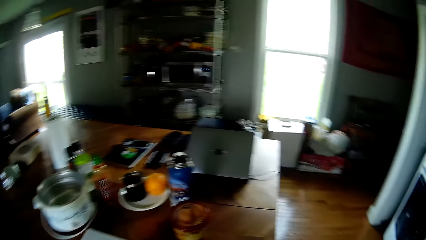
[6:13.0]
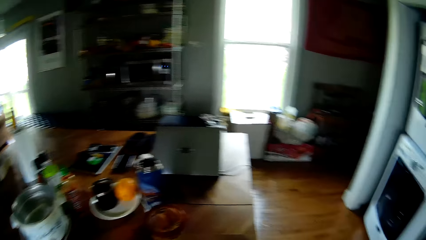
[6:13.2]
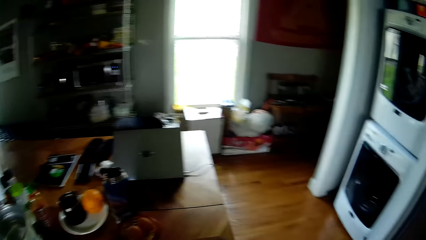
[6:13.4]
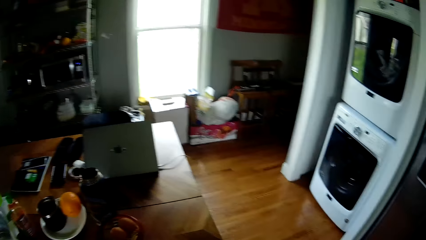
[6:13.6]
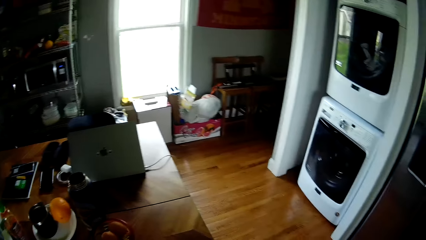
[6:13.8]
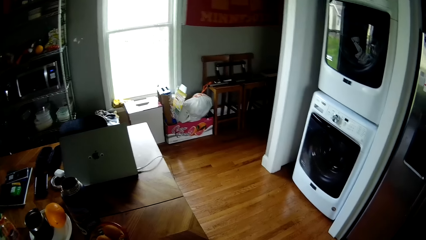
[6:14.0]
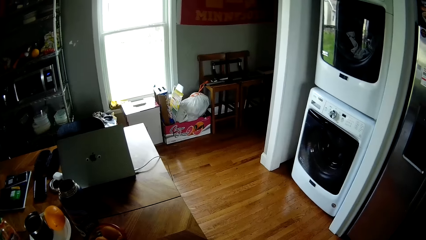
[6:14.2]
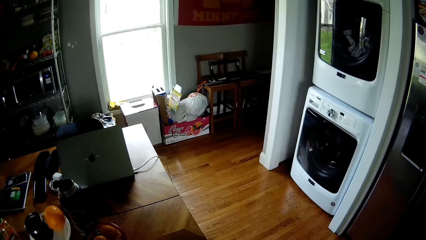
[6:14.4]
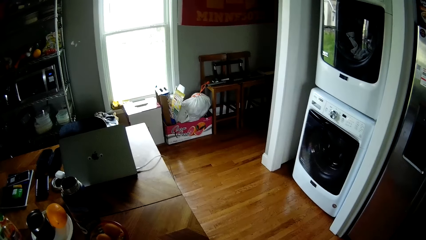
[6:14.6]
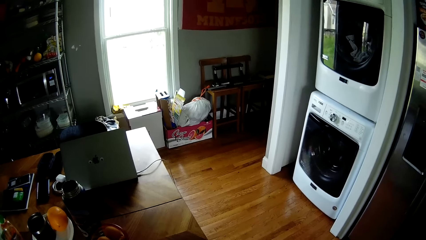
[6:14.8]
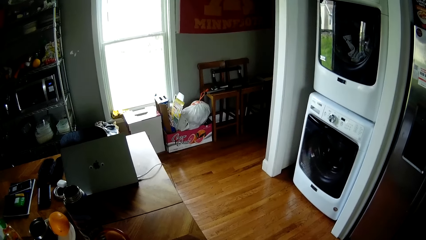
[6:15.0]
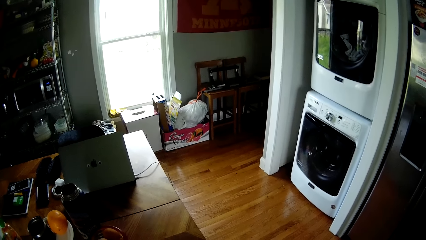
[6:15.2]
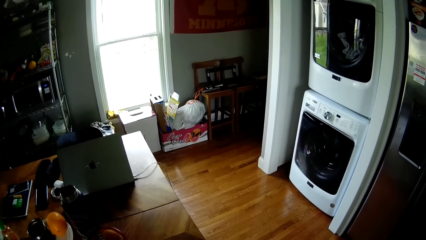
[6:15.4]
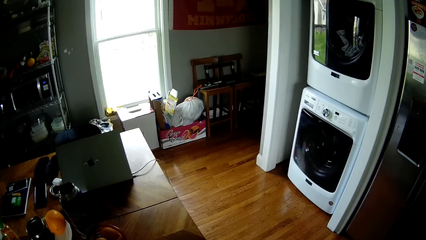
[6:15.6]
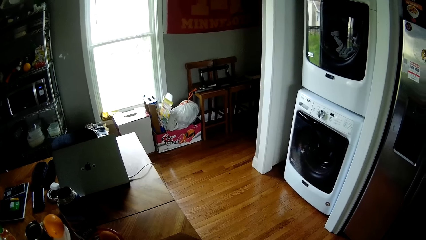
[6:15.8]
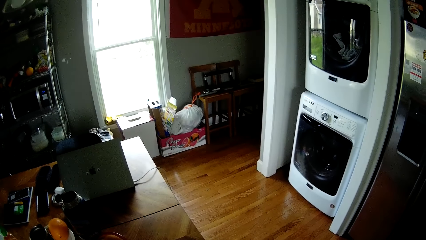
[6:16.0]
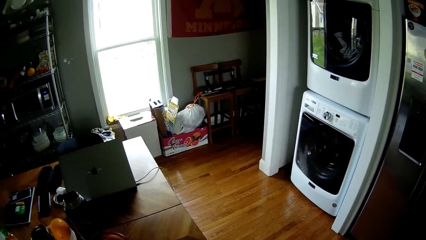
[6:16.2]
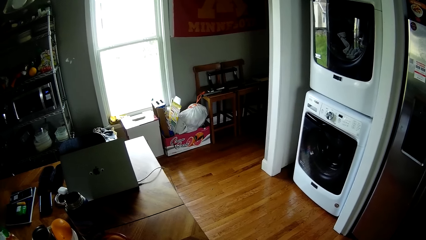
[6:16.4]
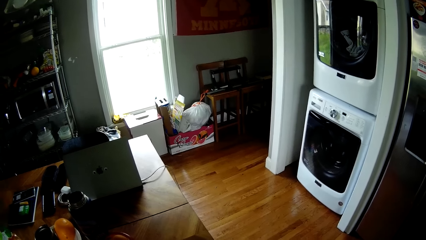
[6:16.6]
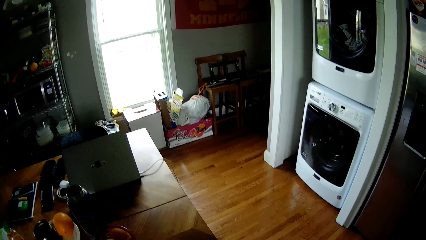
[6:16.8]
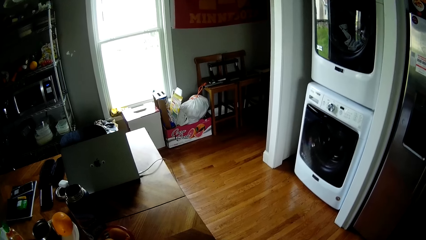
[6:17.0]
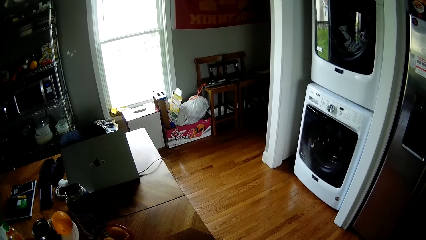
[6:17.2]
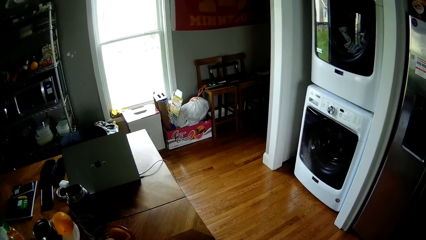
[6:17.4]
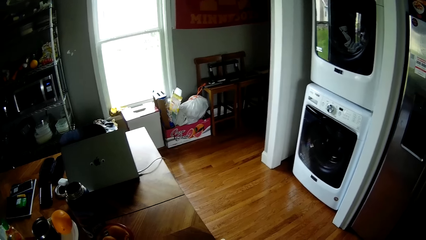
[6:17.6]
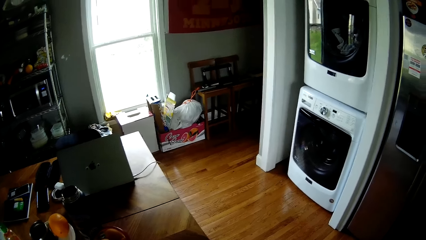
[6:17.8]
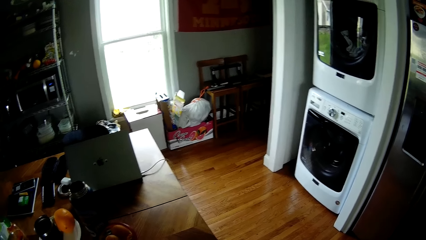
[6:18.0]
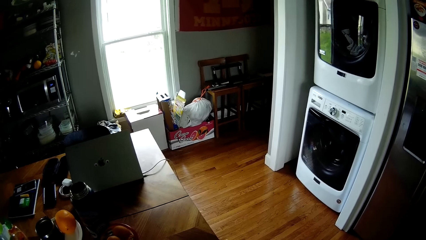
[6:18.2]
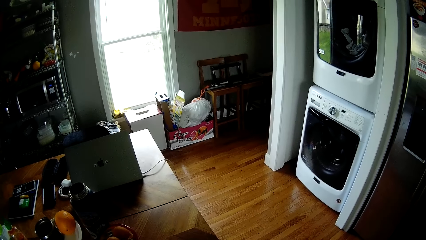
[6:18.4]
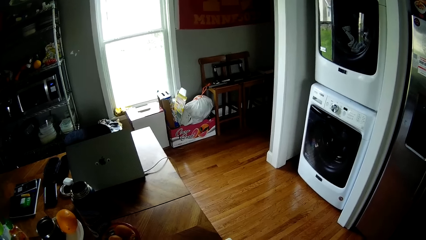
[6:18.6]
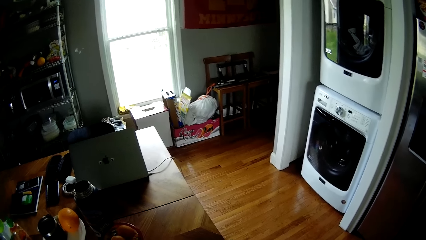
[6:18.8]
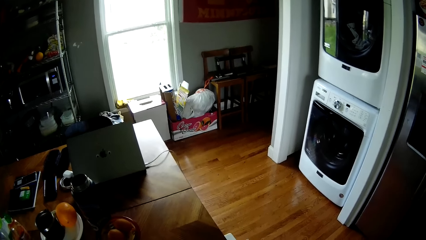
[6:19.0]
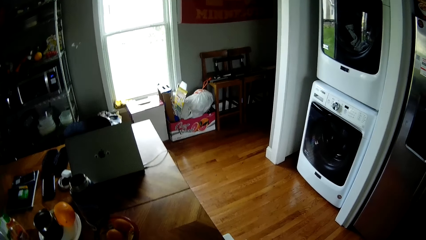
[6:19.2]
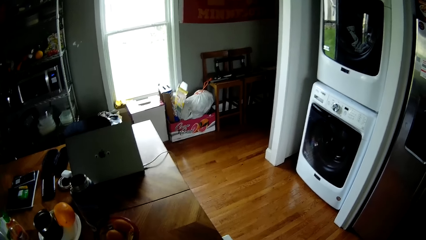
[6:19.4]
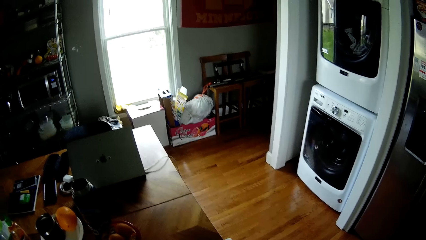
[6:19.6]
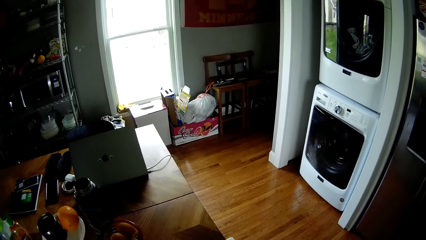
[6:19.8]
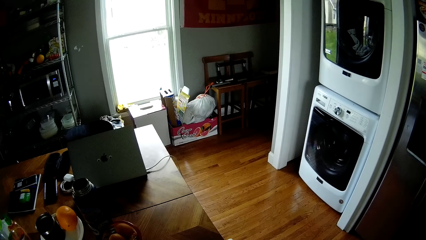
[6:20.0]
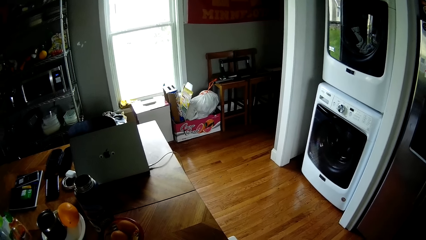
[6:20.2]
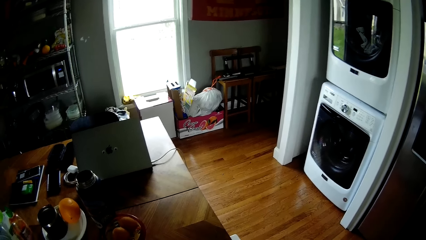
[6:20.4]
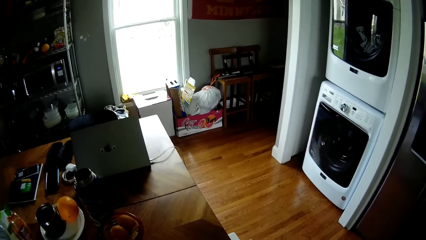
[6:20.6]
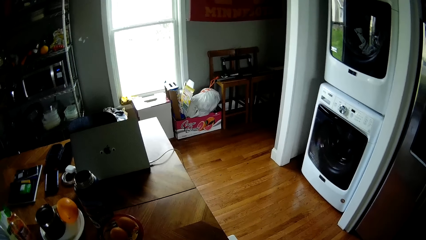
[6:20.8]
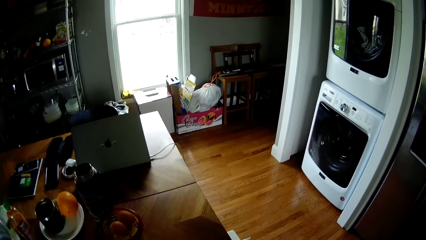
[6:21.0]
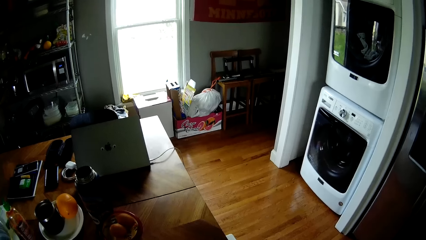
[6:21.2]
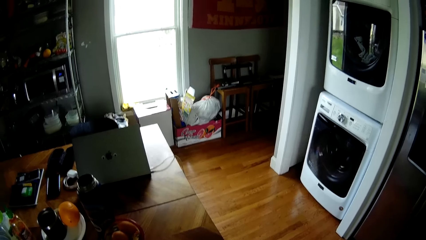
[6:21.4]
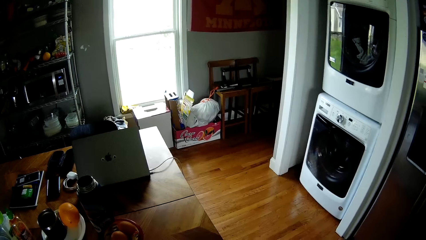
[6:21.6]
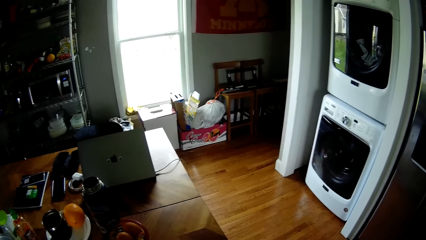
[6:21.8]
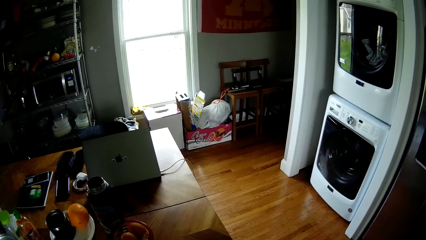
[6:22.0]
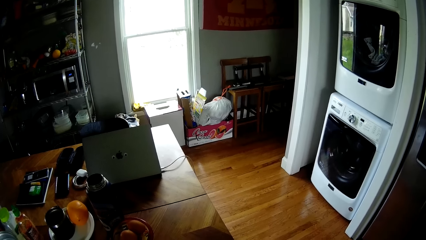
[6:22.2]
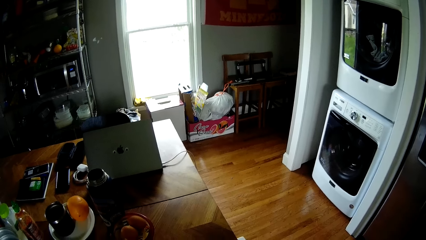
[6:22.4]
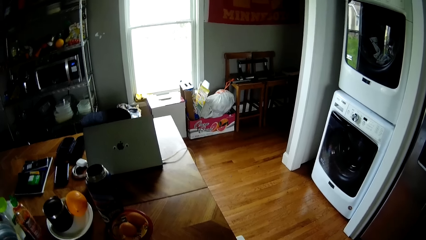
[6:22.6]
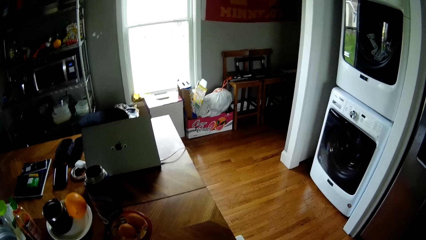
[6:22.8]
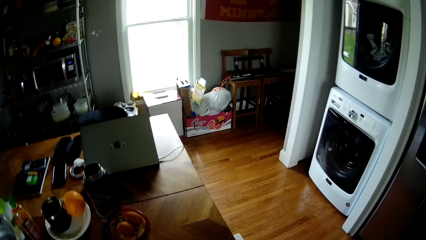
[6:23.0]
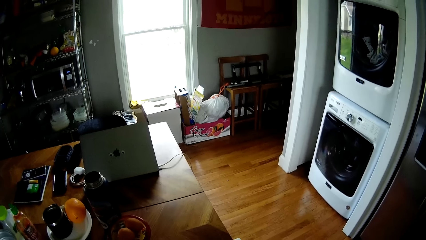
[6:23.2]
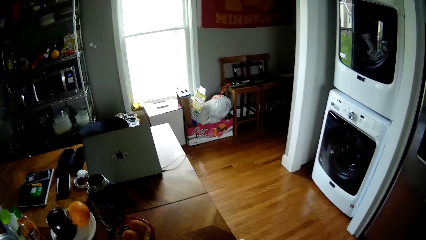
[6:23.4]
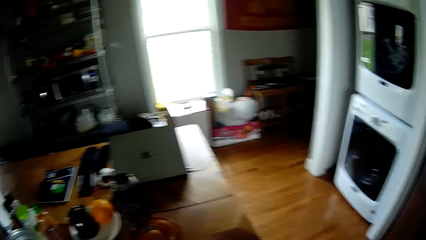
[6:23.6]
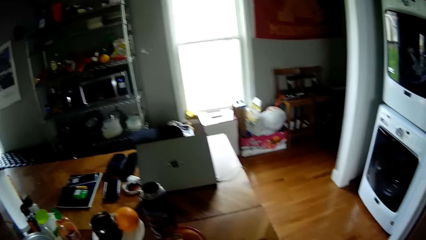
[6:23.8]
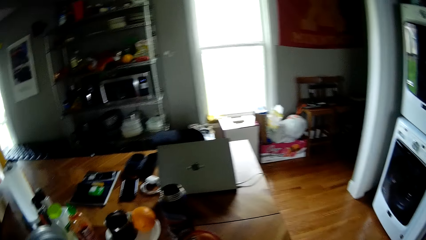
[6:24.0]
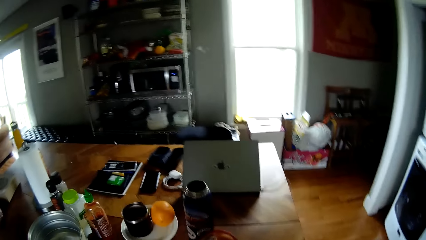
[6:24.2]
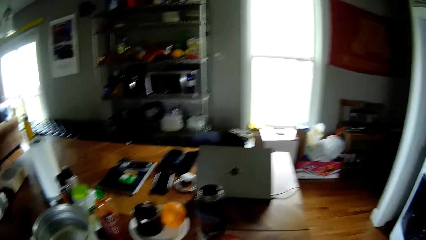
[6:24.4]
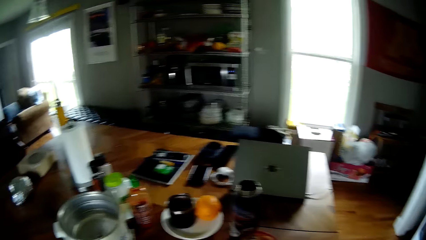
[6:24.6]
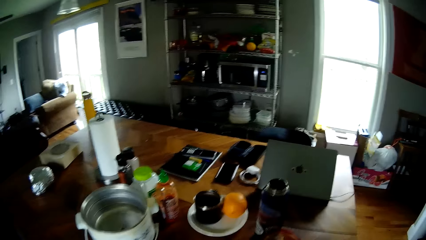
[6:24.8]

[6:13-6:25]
The camera wearer stands by the table.

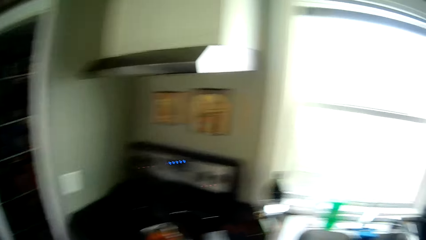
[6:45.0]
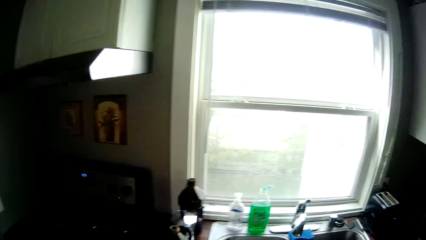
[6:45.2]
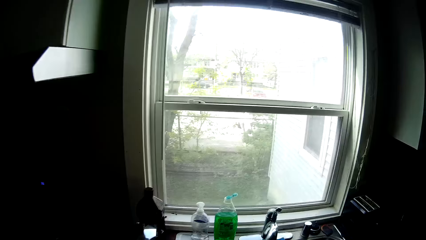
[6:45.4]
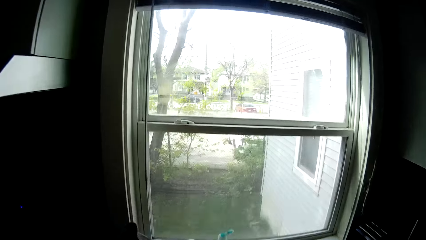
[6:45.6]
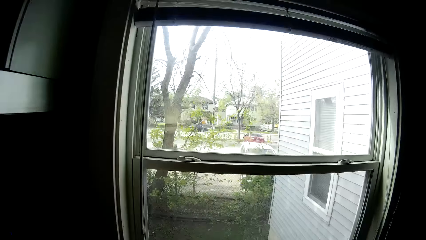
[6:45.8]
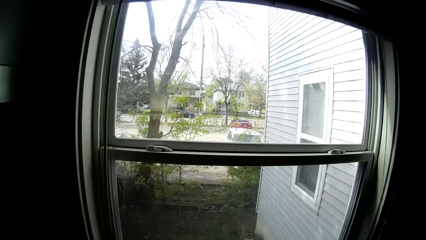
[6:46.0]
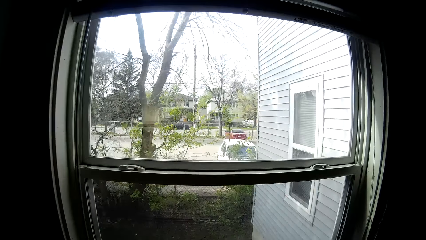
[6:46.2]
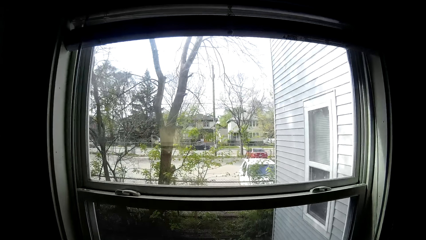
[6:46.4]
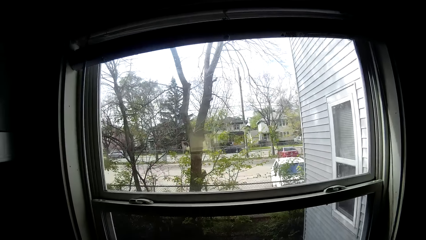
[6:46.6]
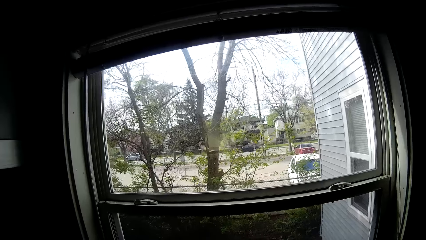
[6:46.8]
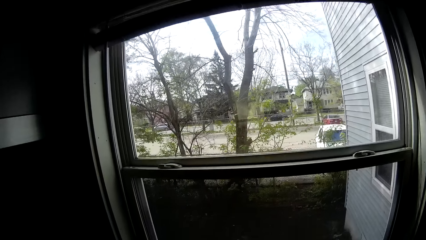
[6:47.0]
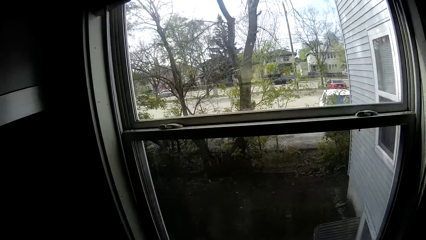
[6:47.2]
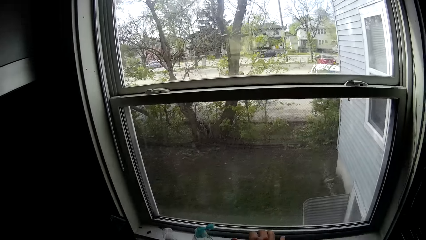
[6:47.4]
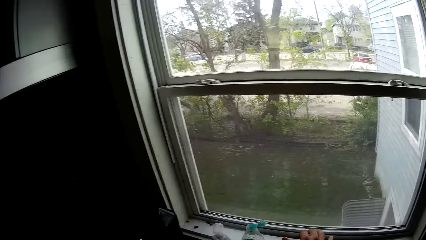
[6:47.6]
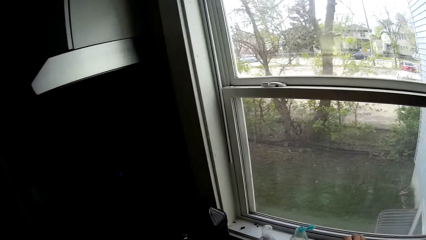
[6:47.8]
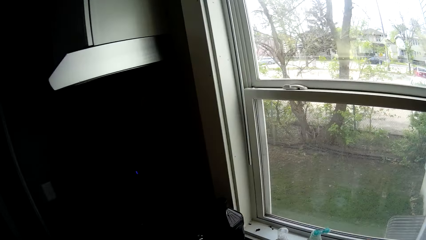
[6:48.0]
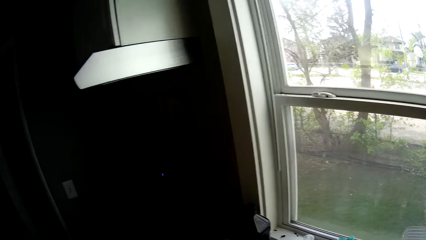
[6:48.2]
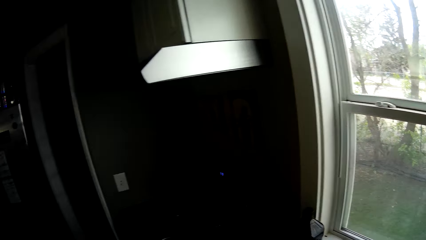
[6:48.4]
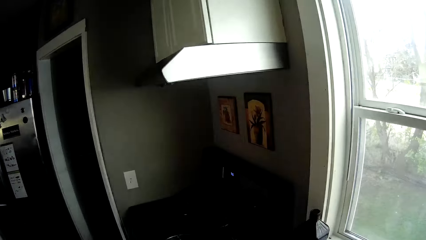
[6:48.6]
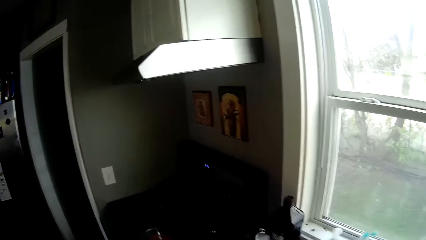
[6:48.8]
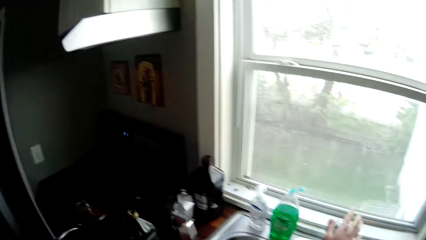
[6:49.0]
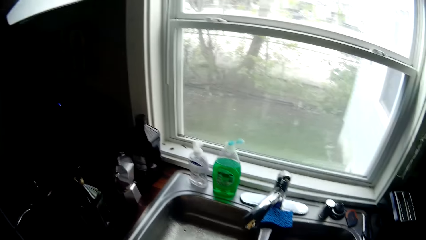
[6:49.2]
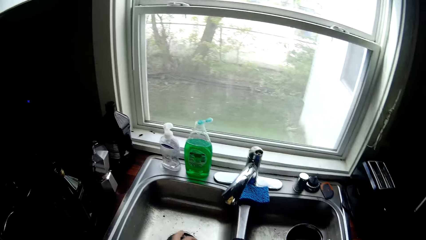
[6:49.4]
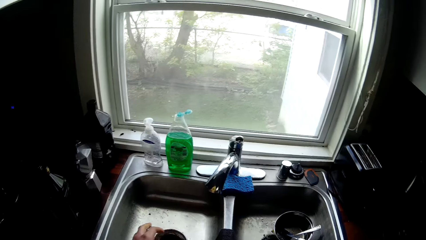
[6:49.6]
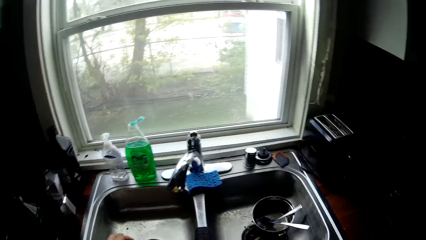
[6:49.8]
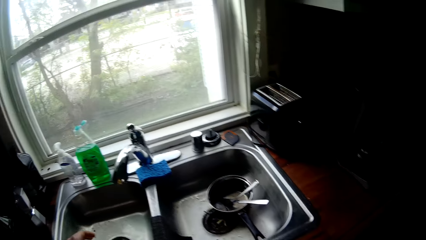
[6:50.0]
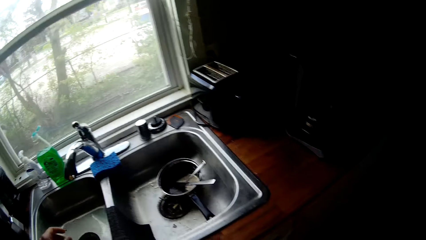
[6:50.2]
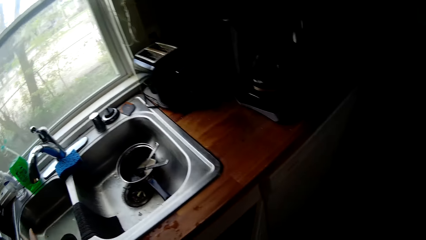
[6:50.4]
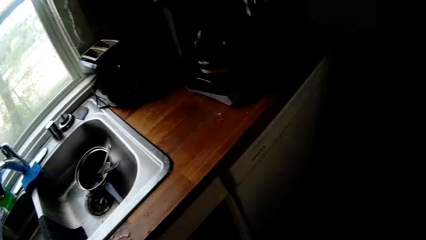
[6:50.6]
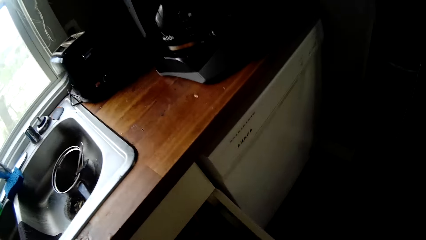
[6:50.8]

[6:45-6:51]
The camera wearer checks the food in the cooking pot. He touches a window frame with his right hand.
